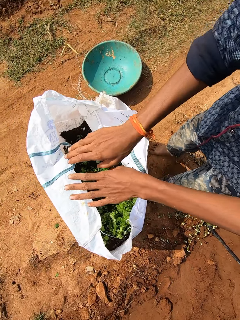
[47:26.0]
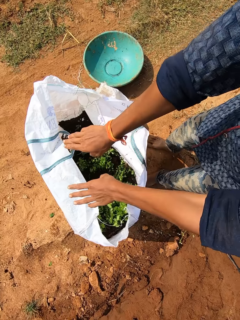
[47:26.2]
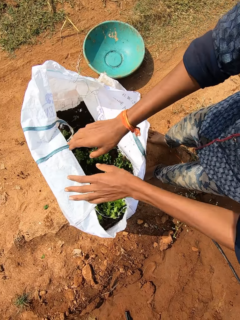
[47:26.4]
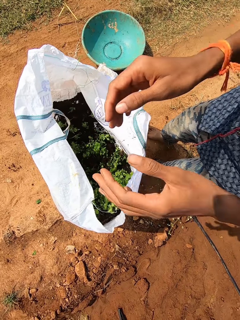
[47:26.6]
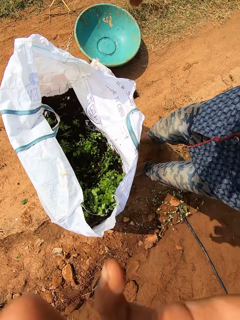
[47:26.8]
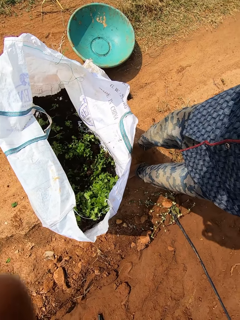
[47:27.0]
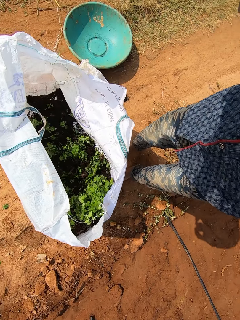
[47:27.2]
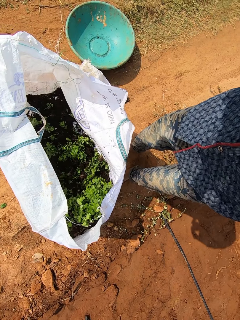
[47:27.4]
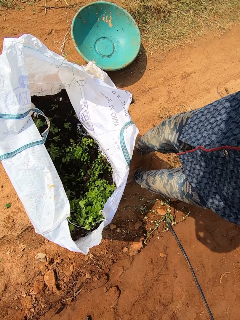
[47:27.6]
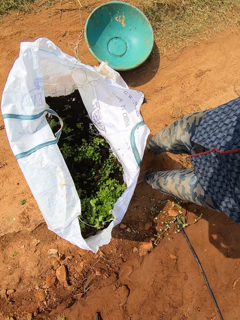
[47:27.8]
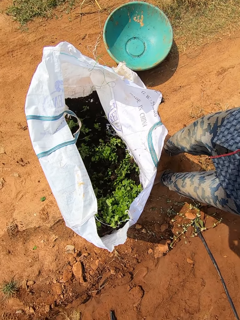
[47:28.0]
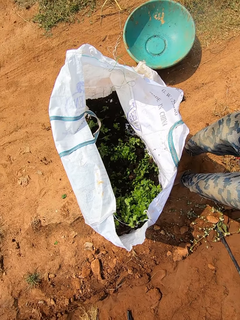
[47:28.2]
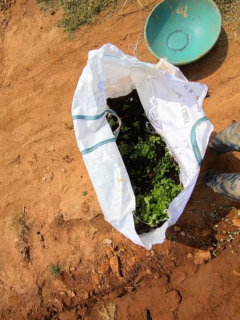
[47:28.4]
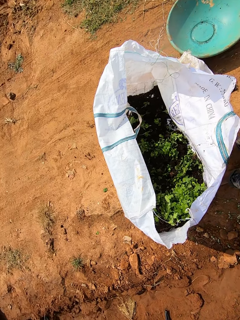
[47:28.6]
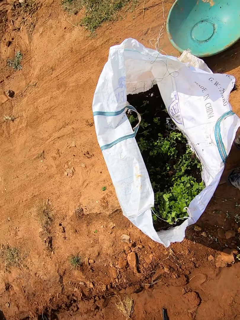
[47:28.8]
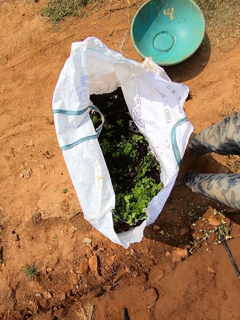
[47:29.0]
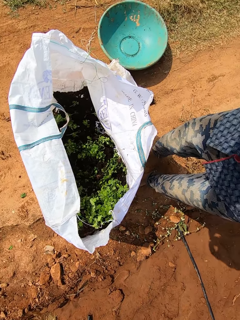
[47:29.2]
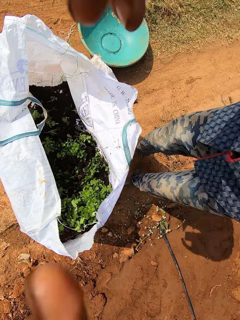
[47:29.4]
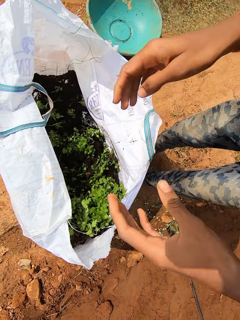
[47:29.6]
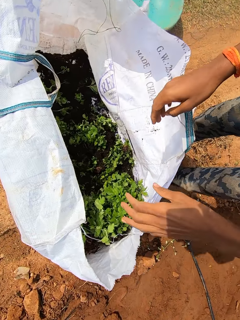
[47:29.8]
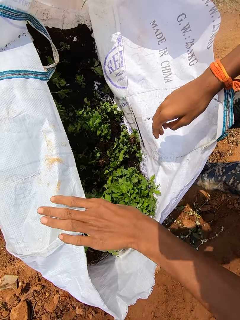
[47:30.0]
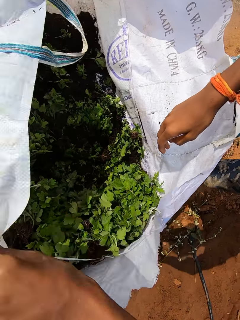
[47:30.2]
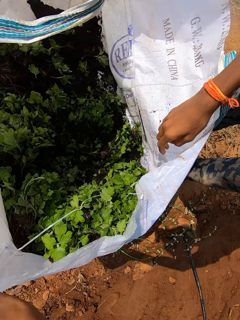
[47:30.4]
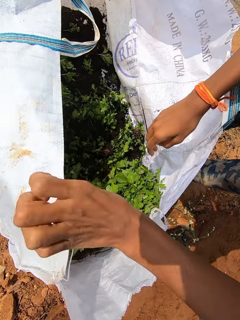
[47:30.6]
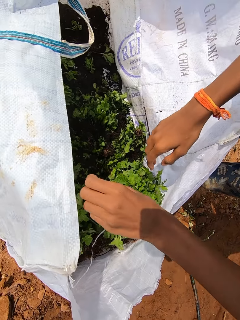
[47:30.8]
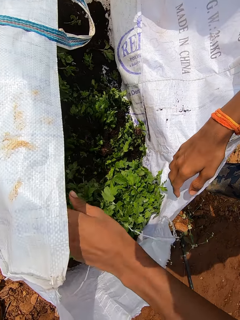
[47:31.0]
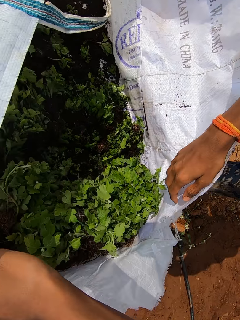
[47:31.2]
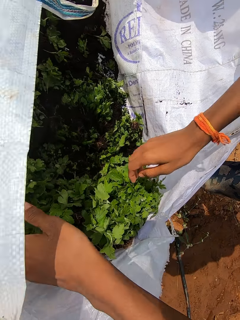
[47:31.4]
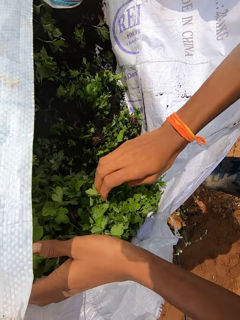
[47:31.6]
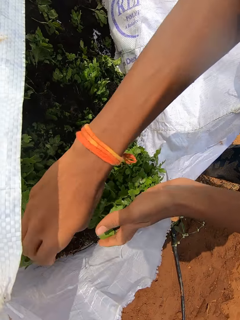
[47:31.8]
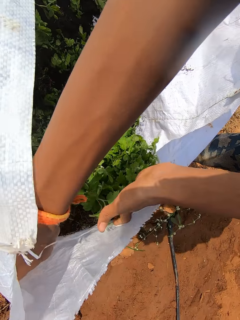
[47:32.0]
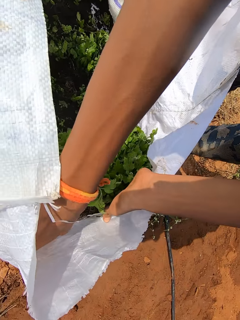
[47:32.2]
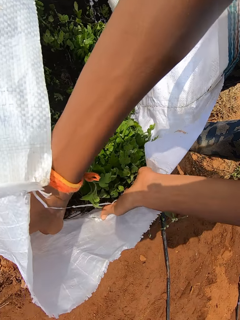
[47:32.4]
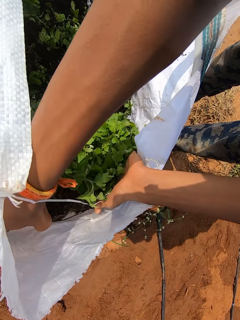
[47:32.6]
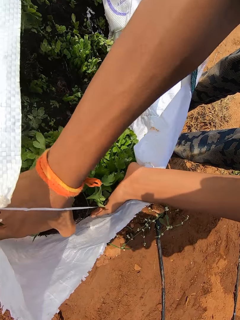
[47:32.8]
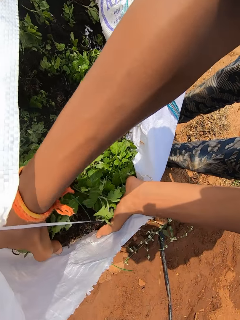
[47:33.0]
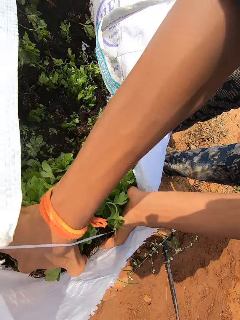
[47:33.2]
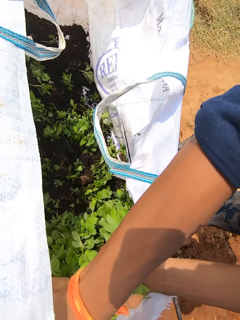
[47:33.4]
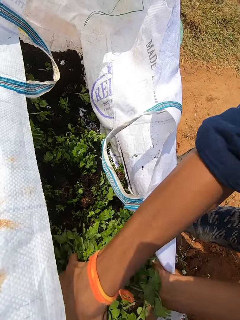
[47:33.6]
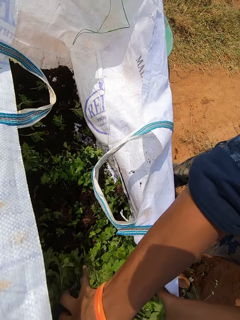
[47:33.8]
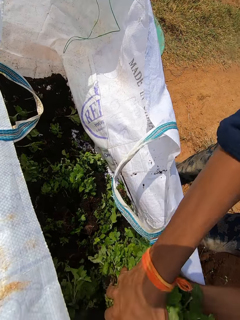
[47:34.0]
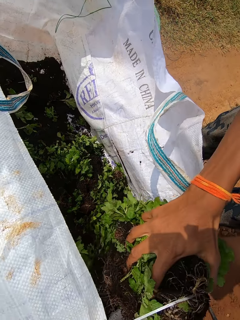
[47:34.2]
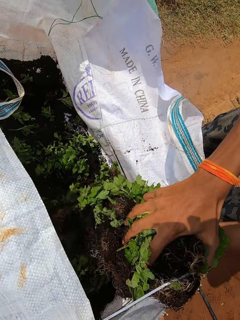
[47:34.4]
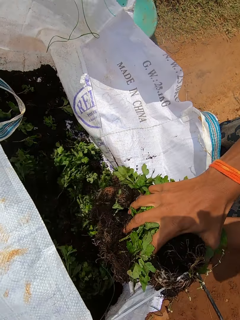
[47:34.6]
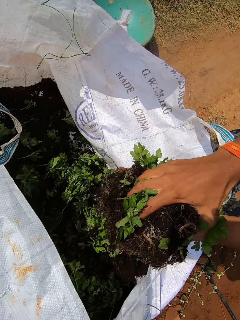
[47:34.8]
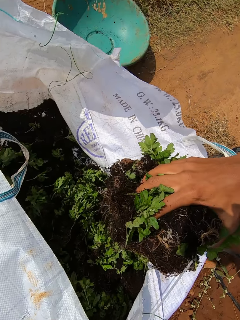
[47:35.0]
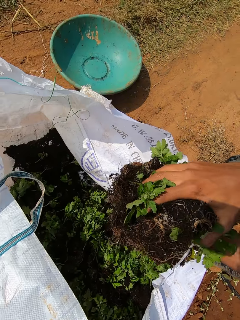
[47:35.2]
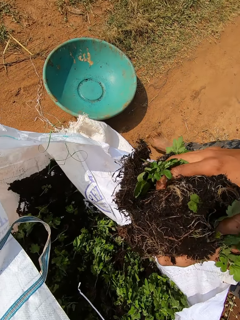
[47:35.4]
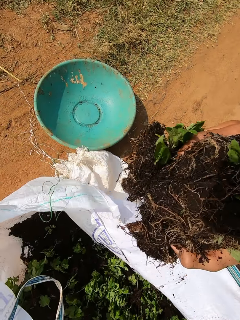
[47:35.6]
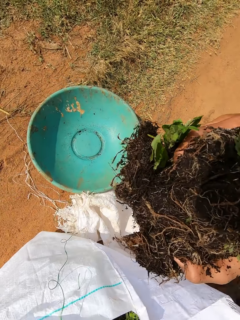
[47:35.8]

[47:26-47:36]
The camera wearer adjusts the camera on his head with his hands. He adjusts the bag on the ground with his left hand. He picks lettuce seedlings from the bag on the ground with his hands.

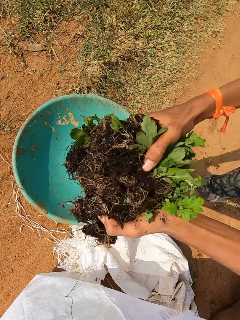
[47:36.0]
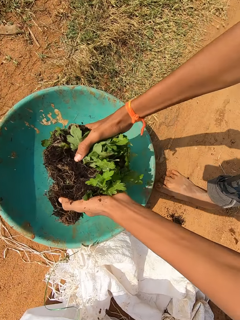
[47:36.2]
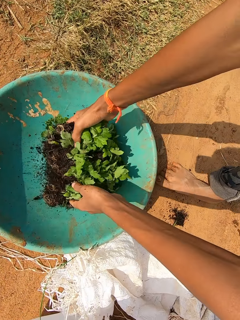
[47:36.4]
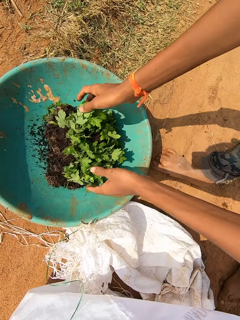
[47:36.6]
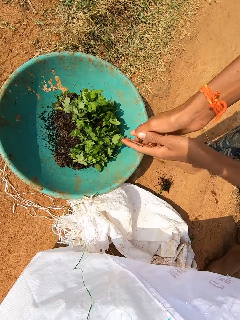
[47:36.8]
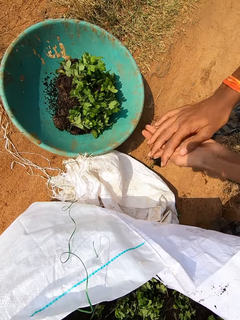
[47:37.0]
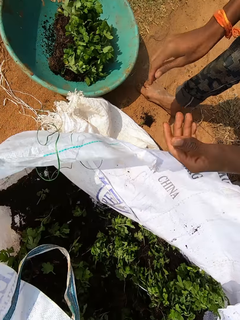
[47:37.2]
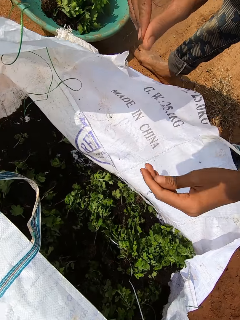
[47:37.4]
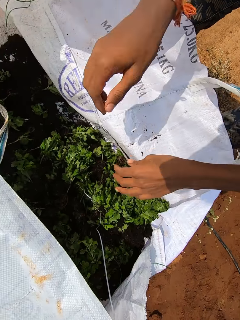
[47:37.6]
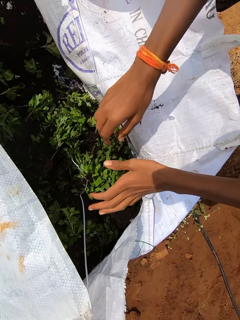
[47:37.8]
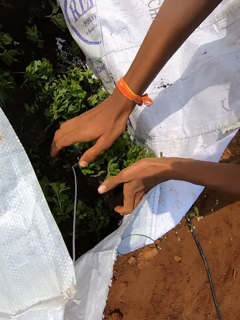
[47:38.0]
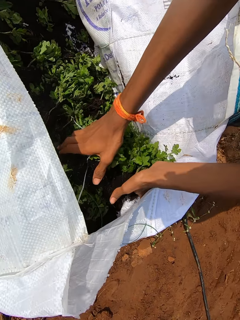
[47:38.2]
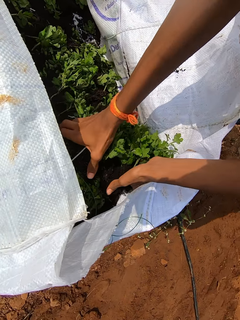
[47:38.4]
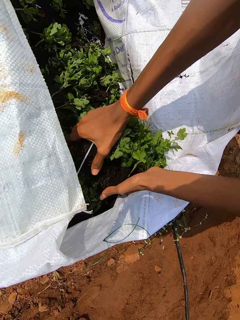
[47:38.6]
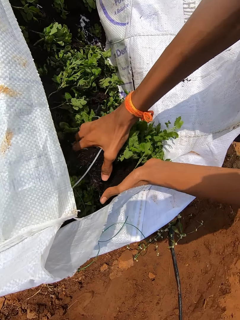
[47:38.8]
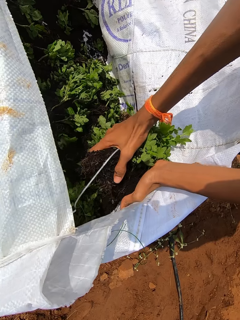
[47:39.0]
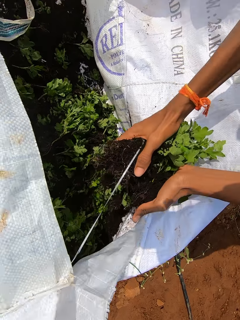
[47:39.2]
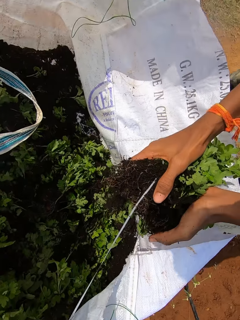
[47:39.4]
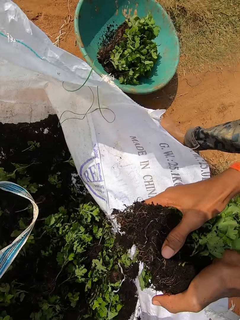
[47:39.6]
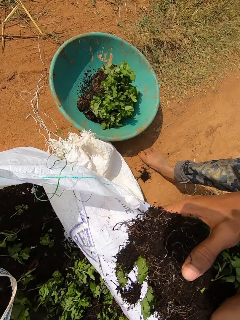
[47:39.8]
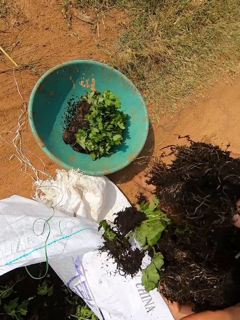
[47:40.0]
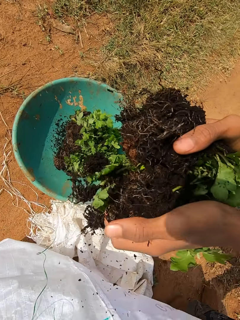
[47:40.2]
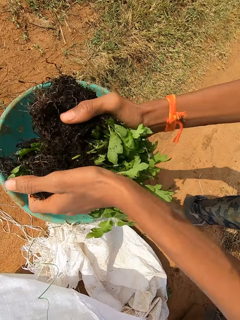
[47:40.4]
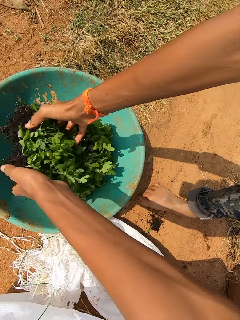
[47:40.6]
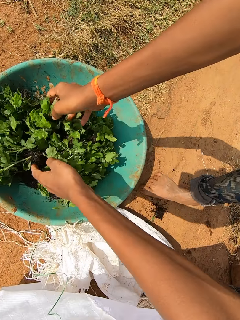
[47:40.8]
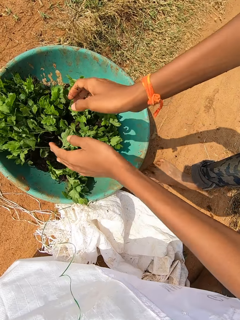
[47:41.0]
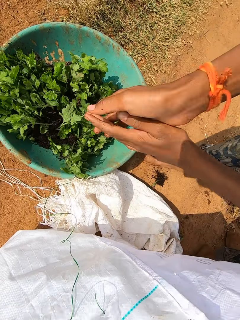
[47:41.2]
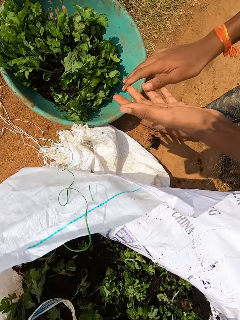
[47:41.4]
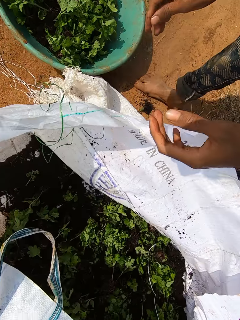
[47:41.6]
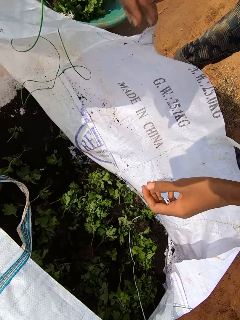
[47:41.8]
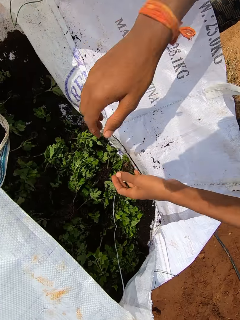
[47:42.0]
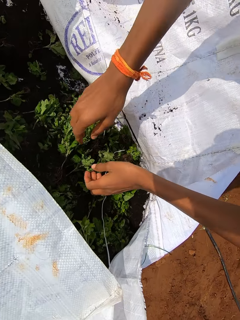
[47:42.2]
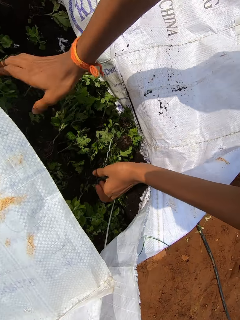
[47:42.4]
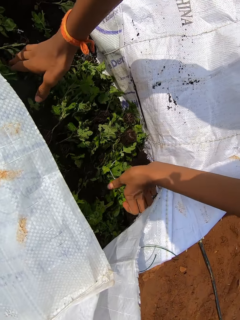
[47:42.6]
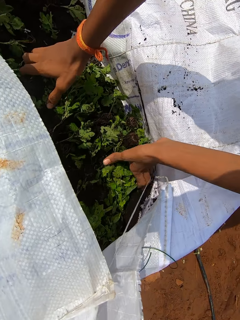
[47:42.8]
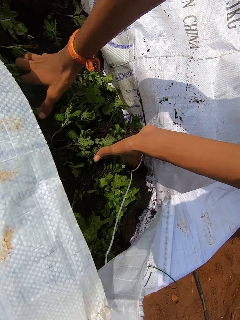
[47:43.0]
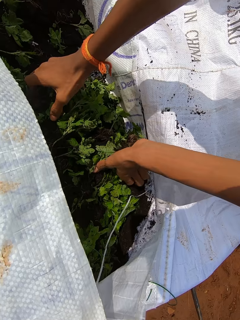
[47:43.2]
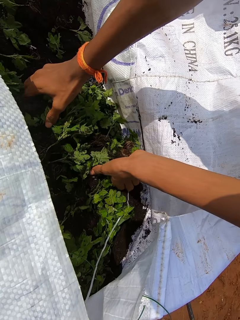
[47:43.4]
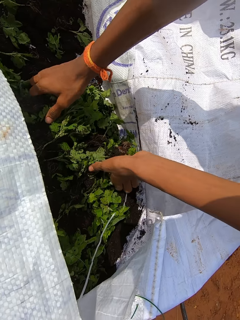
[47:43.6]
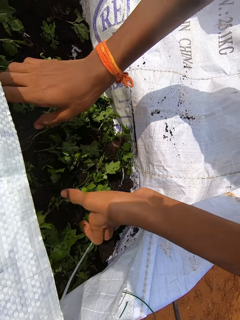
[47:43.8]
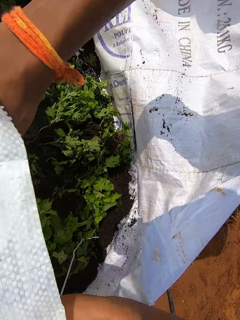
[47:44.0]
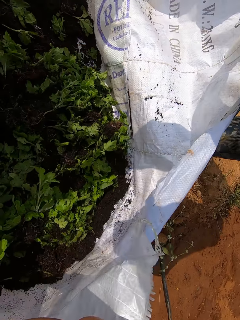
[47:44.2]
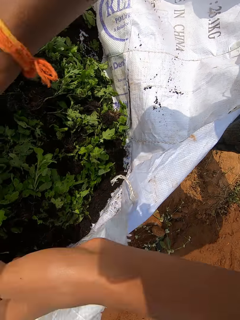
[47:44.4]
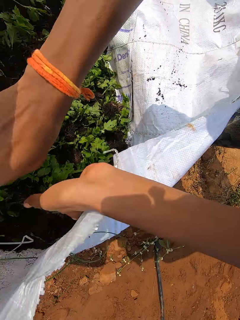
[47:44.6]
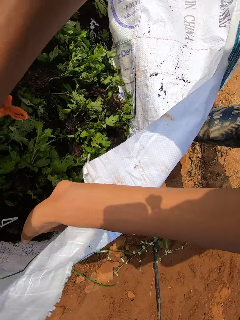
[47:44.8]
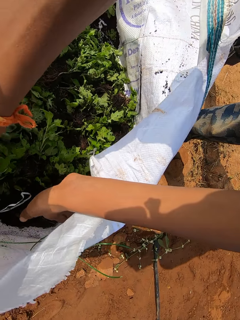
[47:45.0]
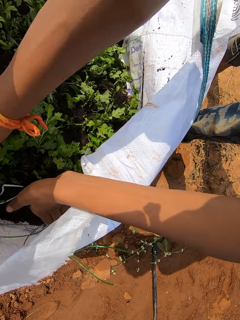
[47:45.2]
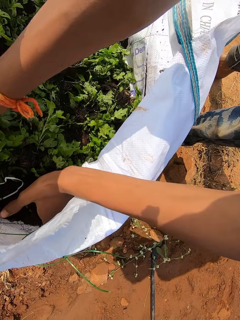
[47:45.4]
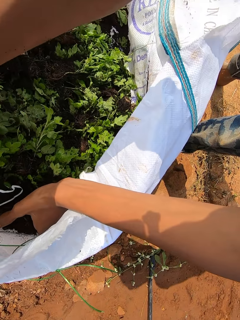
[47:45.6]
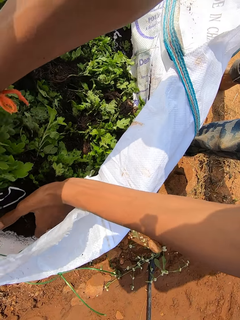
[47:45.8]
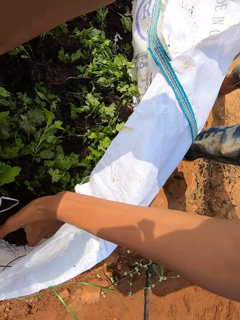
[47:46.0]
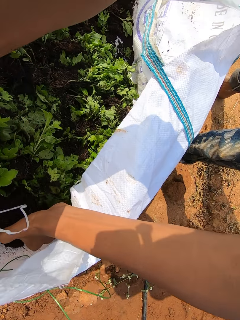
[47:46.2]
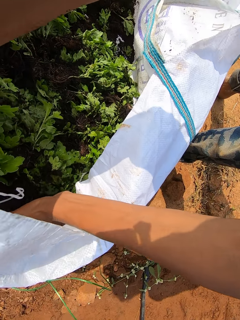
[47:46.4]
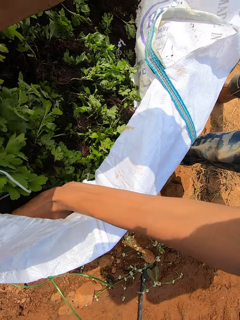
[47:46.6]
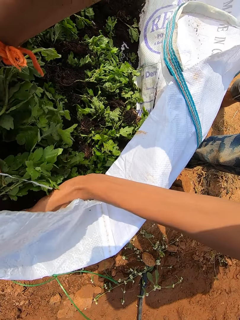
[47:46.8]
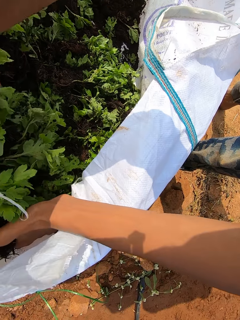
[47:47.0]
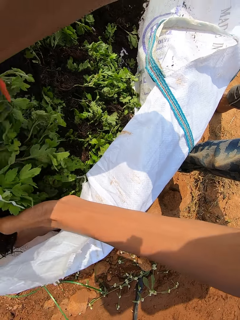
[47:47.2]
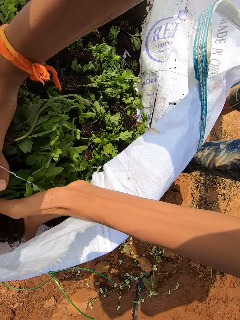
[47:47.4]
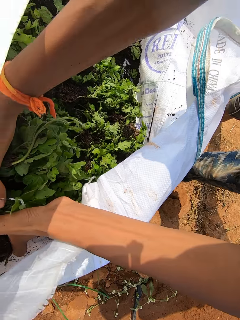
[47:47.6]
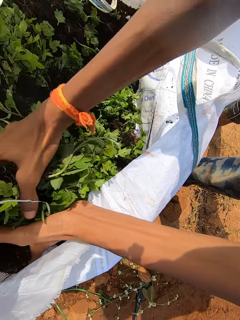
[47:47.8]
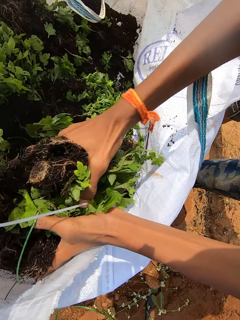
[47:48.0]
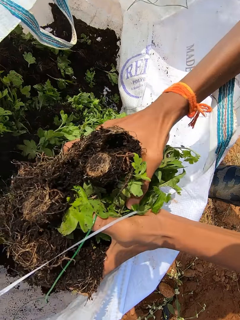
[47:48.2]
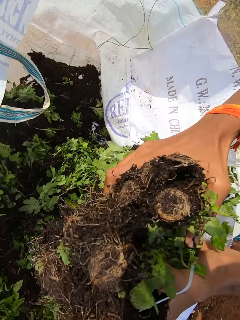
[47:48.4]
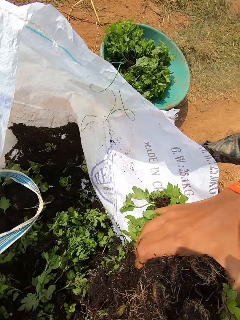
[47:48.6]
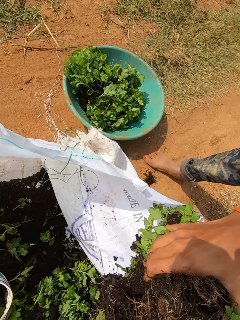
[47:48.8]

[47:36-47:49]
The camera wearer drops the lettuce seedlings in a bowl on the ground with his hands. He shakes sand off his hands and rubs his hands. He inserts his hands into the bag on the ground. He picks lettuce seedlings from the bag on the ground with his hands. He drops the lettuce seedlings in the bowl on the ground with his hands. He shakes sand off his hands. He inserts his hands into the bag on the ground. He touches the lettuce seedlings in the bag with his hands. He adjusts the bag on the ground with his hands. He picks lettuce seedlings from the bag on the ground with his hands.
